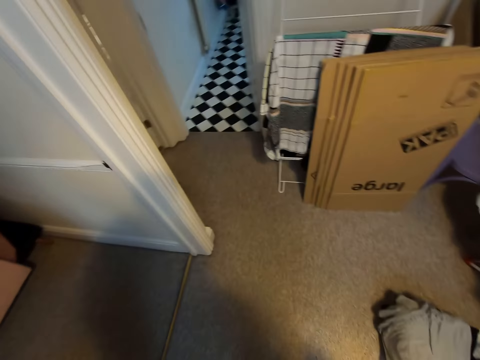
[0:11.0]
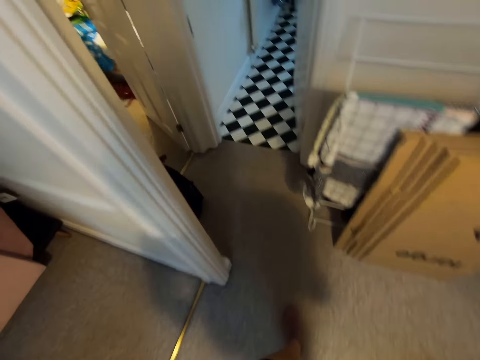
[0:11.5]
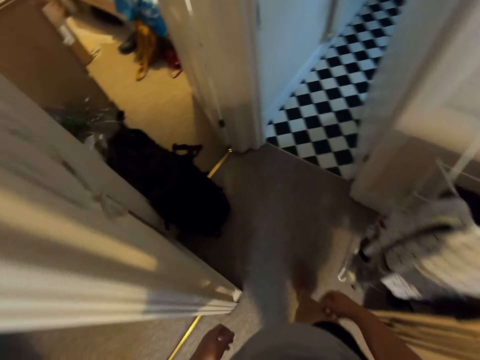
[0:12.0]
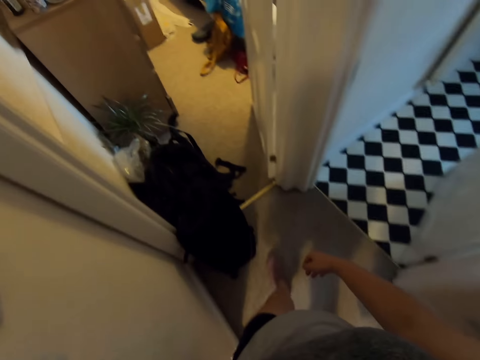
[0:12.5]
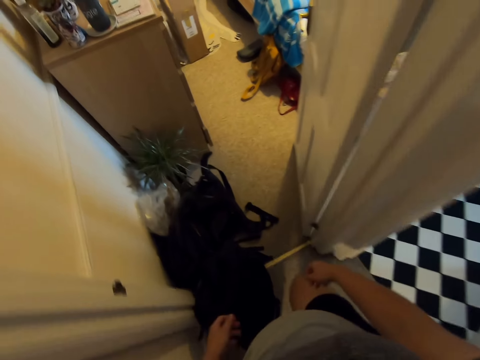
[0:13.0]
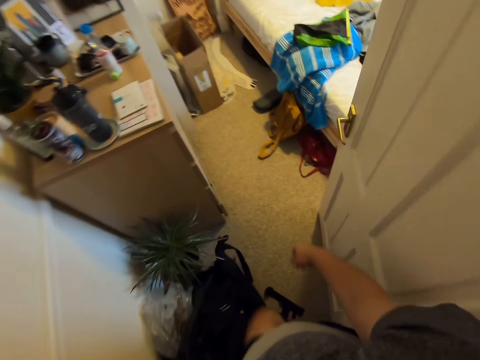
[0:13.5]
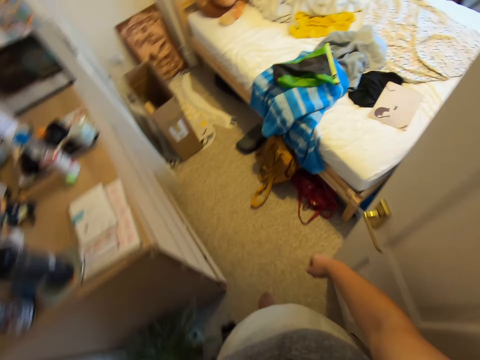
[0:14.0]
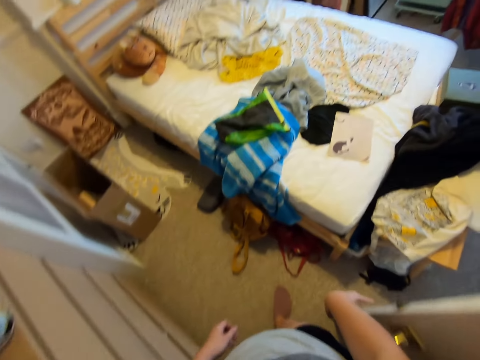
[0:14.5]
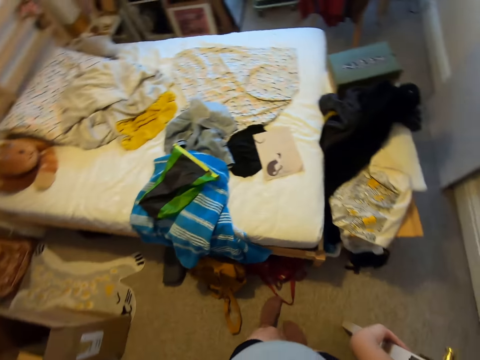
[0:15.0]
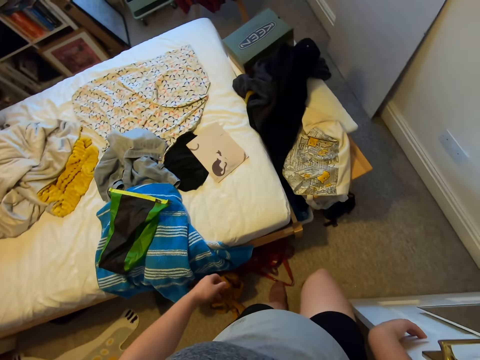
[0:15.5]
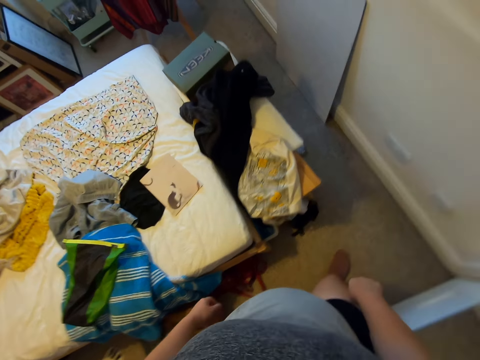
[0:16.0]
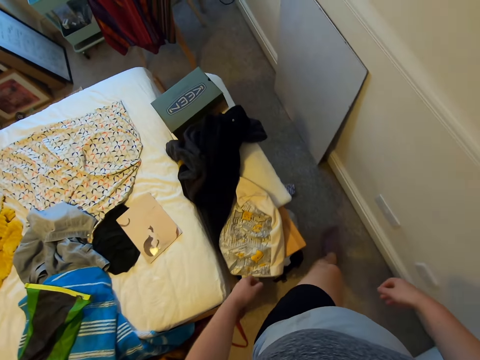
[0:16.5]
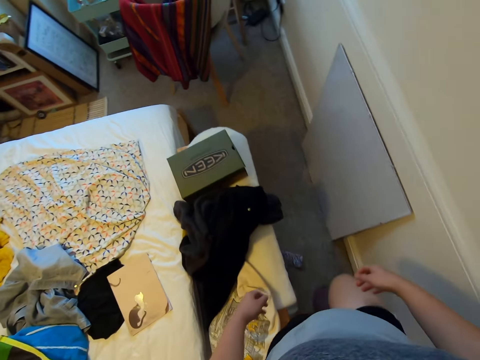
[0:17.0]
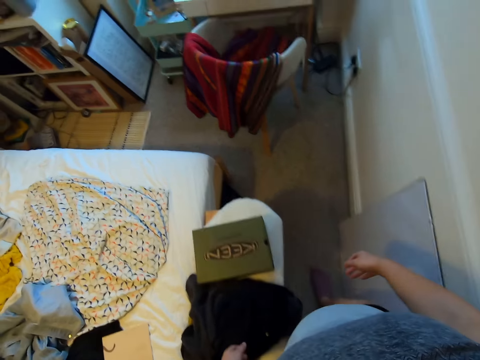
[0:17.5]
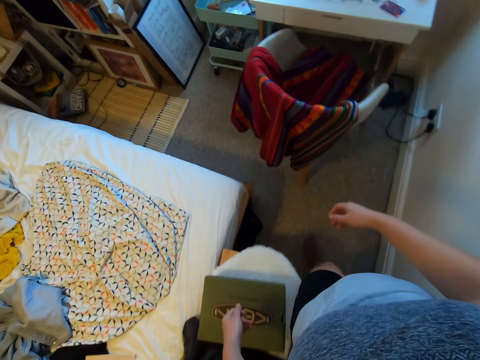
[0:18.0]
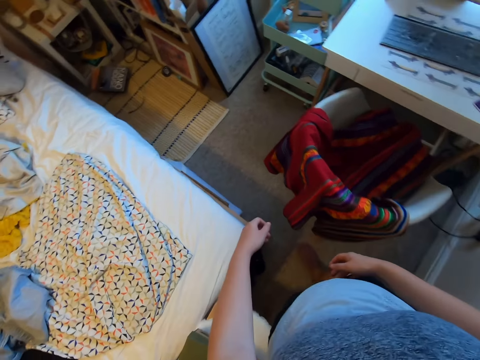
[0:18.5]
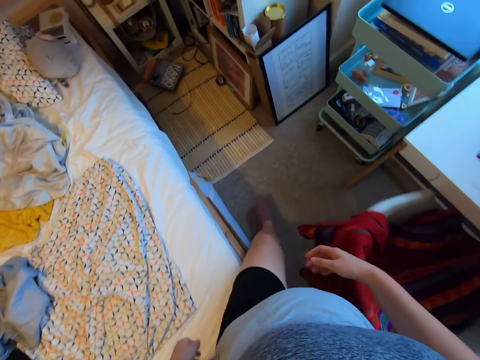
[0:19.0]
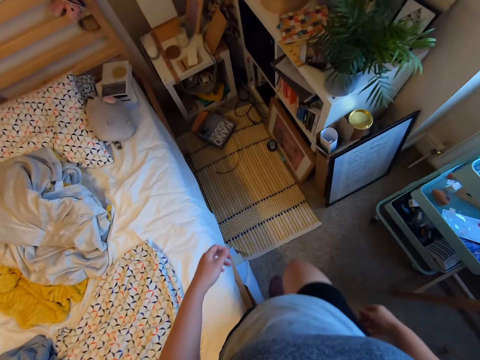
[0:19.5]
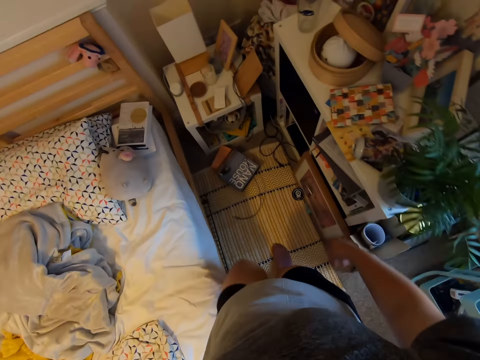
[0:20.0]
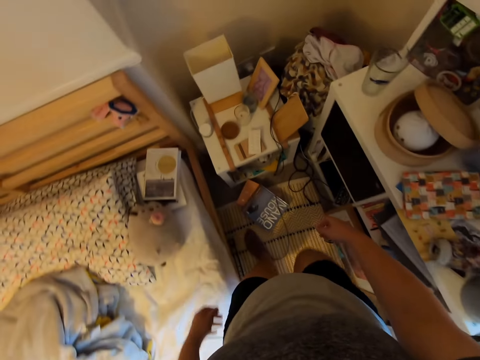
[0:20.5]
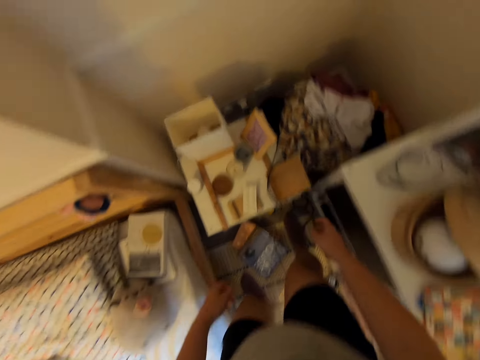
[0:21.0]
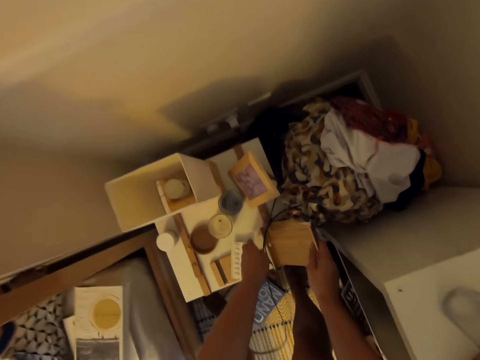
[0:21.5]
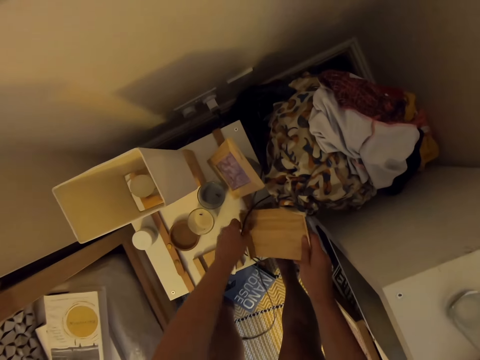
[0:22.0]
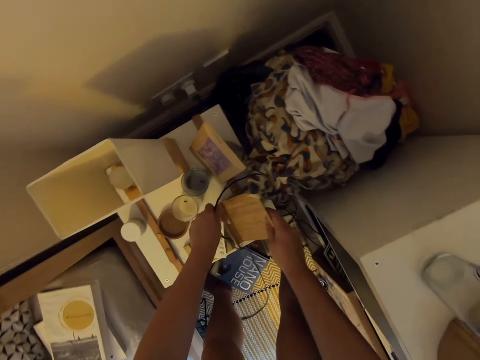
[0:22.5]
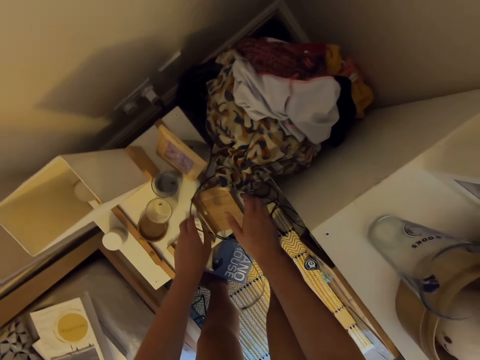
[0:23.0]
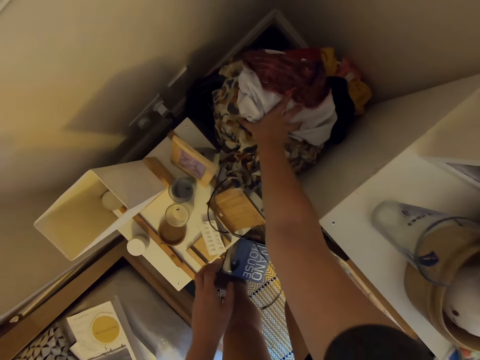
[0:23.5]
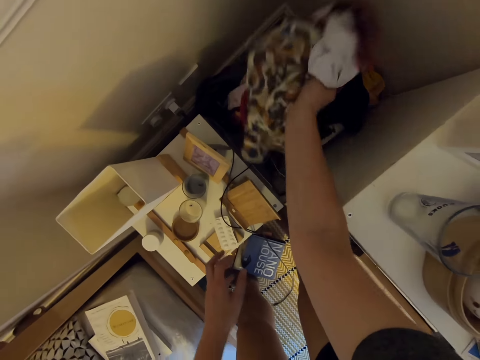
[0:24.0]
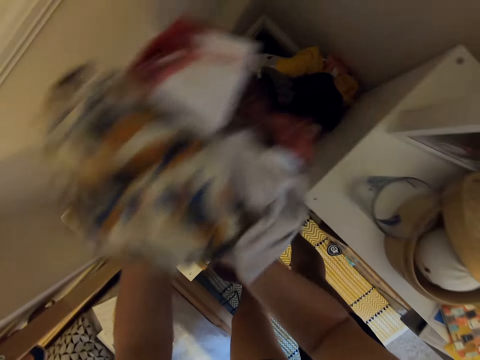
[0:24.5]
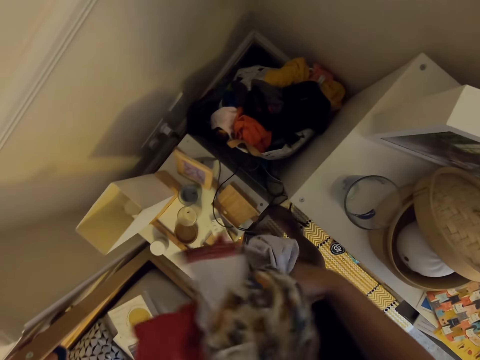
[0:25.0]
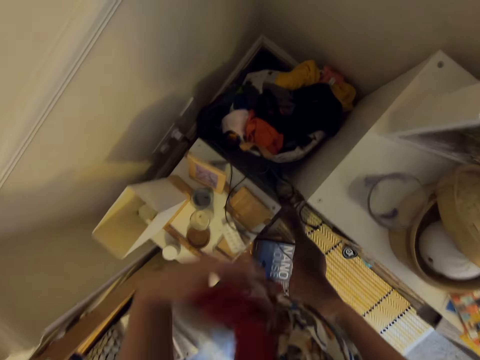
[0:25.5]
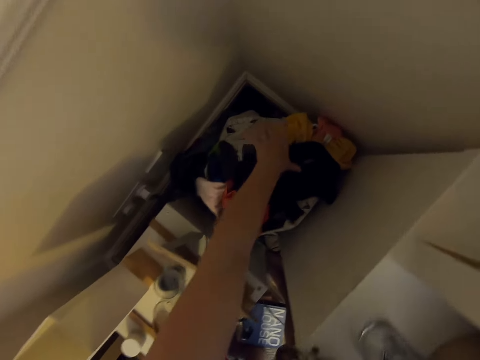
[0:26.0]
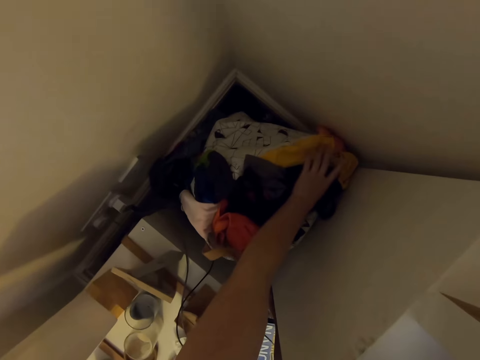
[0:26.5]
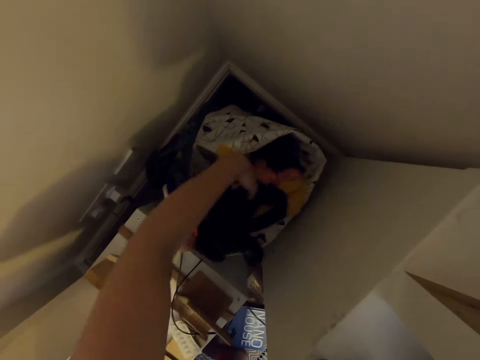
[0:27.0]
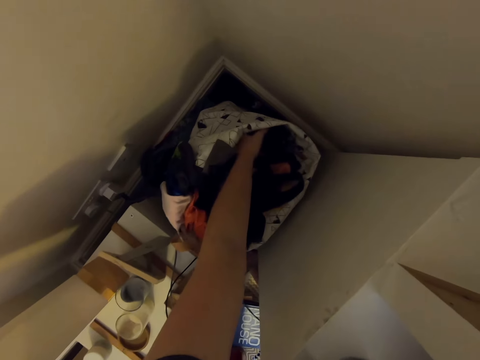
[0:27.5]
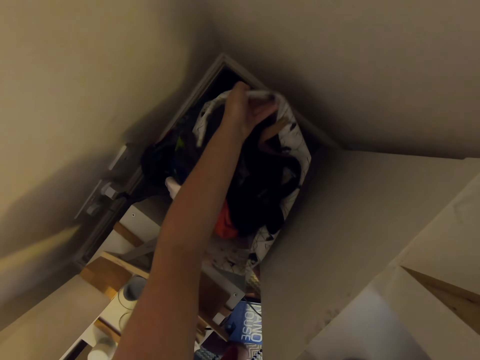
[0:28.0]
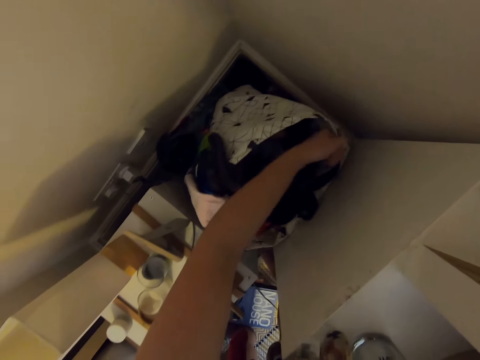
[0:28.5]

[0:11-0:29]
The camera wearer enters a door. They walk in the room. They touch a board. They hold a frame. They pick up cloths. They hold the cloths with the right hand. They move the cloths in a fabric bag.

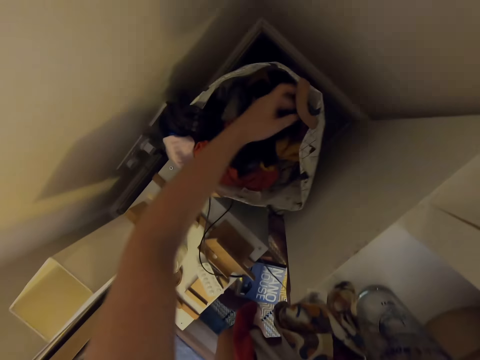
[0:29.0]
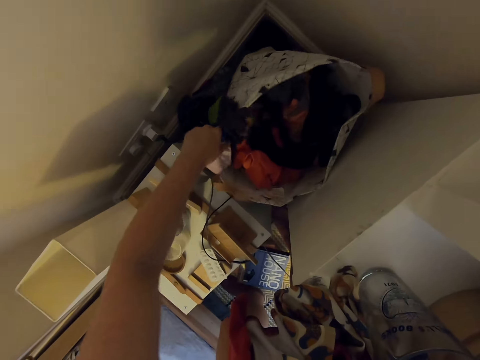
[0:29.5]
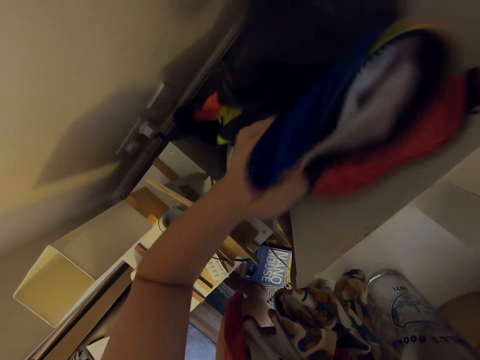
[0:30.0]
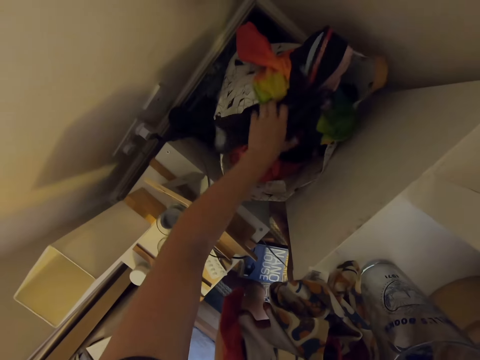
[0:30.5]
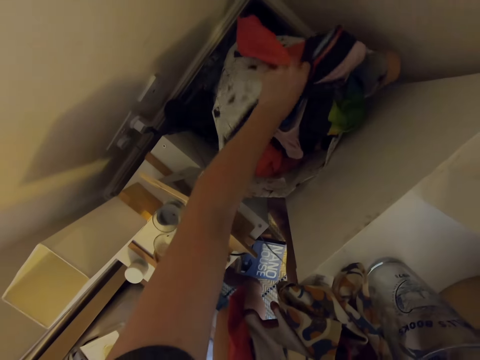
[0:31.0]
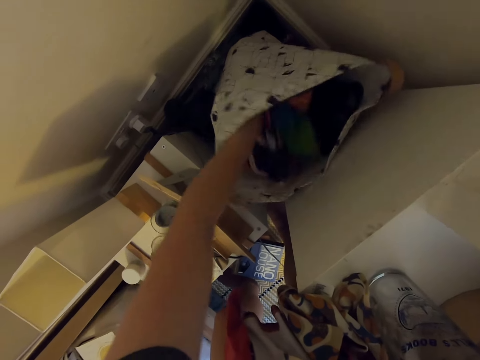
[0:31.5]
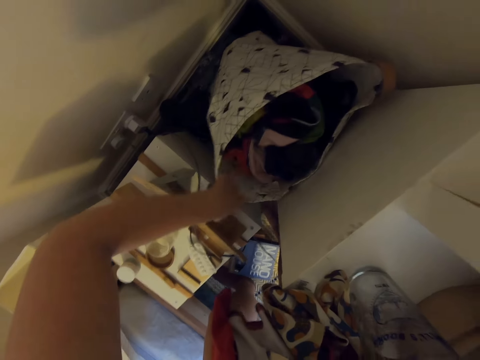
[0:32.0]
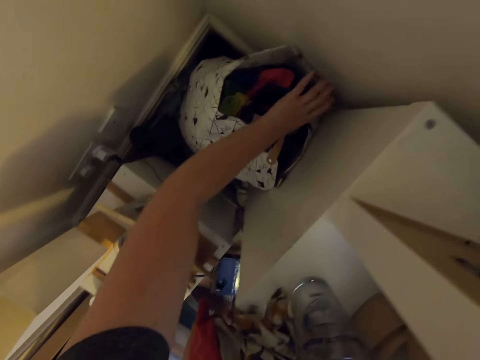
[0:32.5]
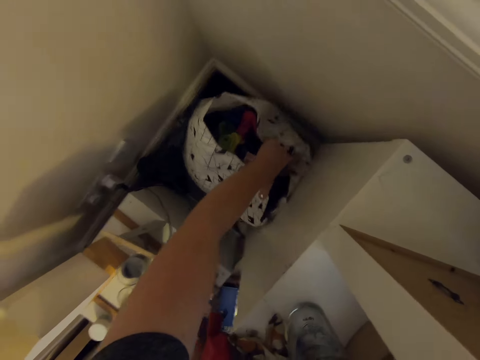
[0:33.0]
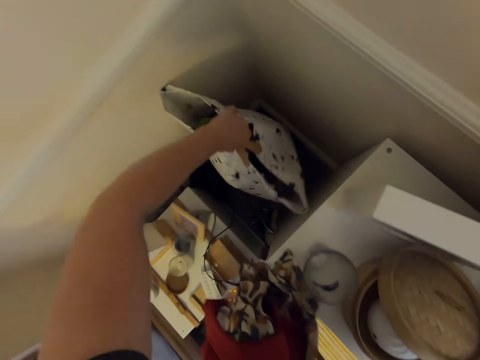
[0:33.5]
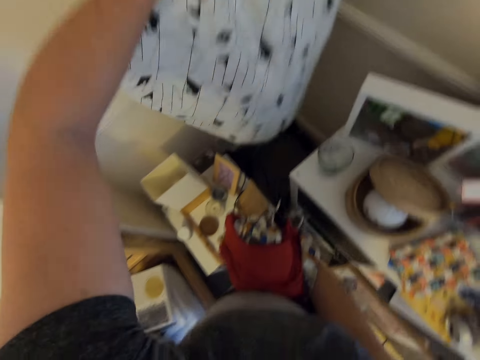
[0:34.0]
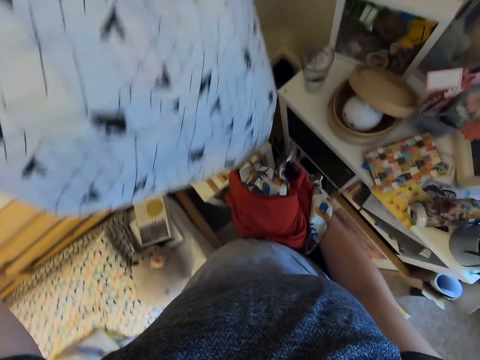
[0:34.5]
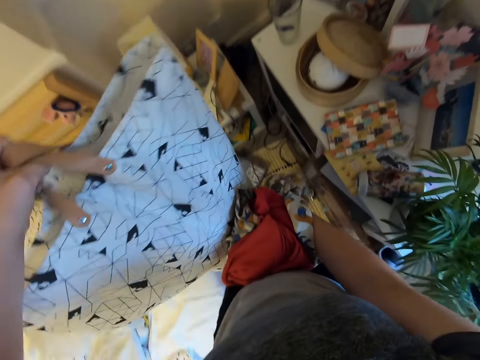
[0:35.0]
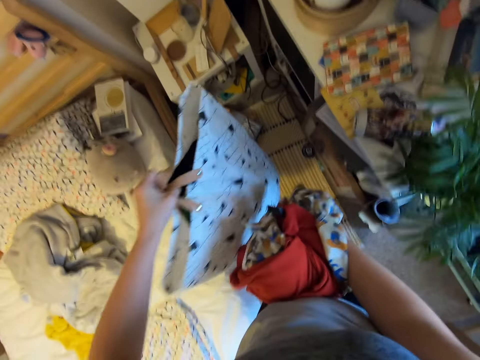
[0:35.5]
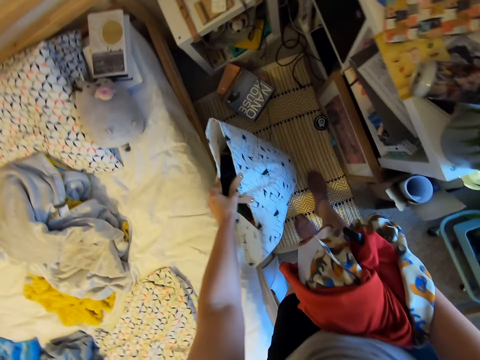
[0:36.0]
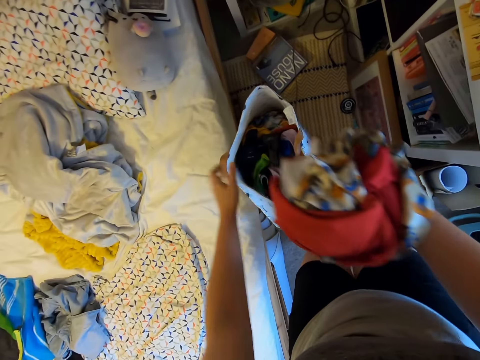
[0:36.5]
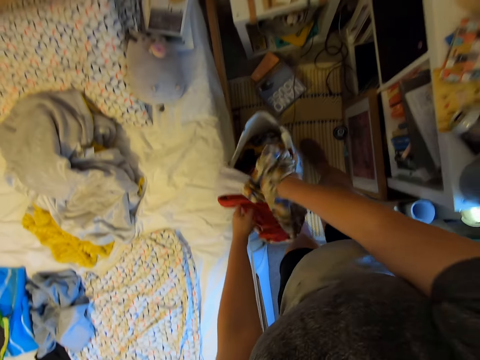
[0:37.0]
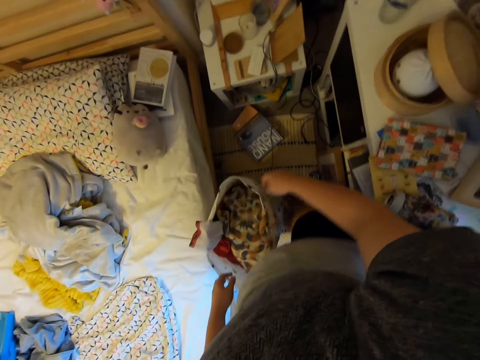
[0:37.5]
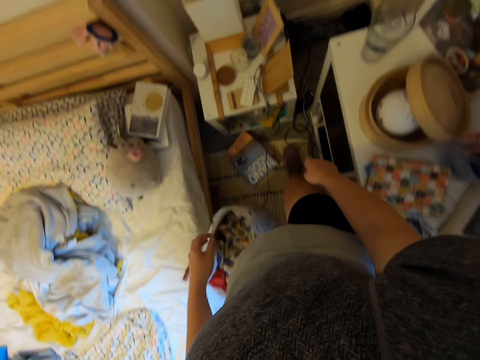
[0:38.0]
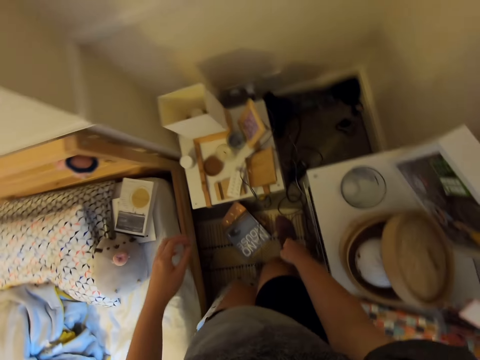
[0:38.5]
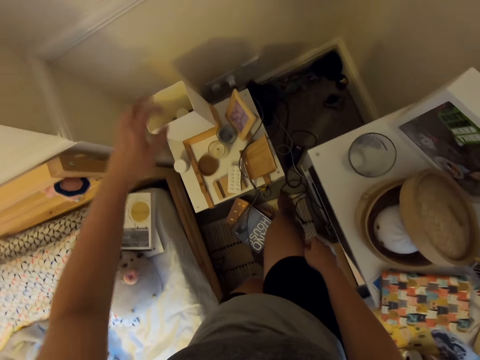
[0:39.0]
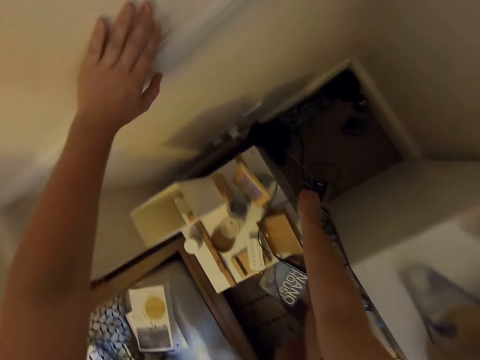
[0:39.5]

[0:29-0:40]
The camera wearer puts the cloths in the bag. They take the fabric bag, move backwards, and put the fabric bag on the floor. They put the cloths in the fabric bag. They move in the room. They touch the wall.
